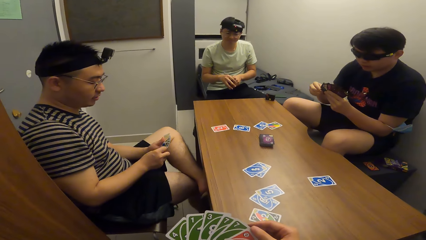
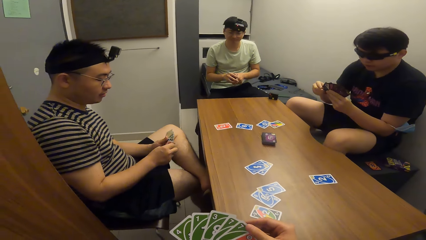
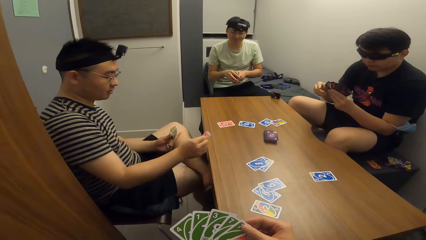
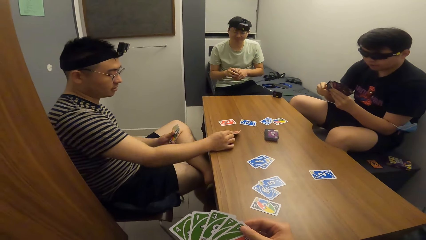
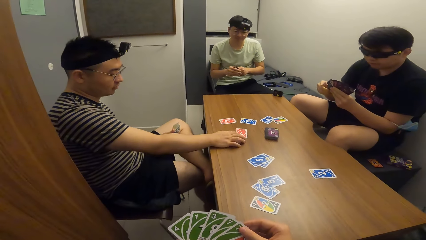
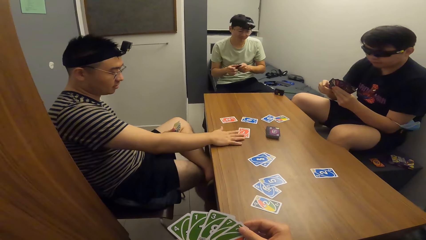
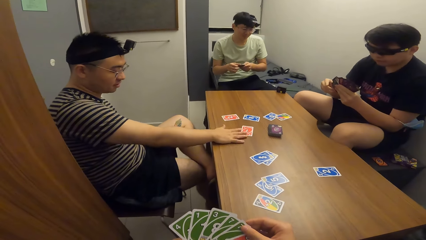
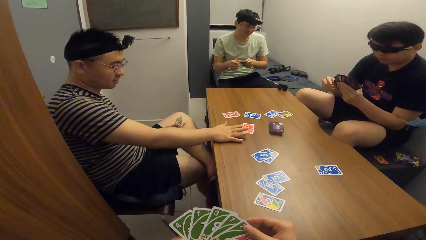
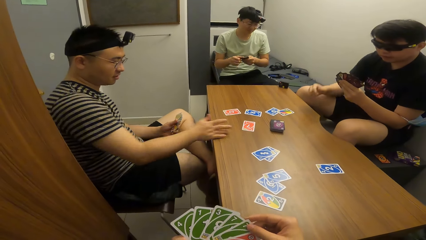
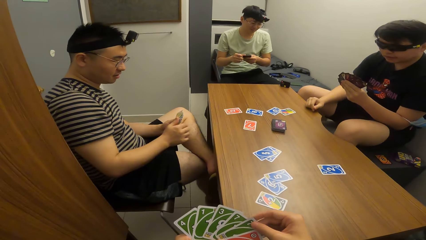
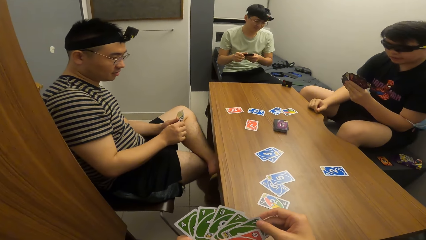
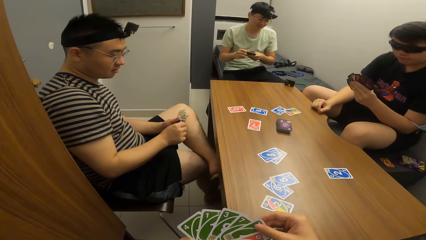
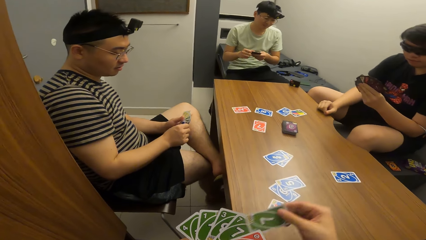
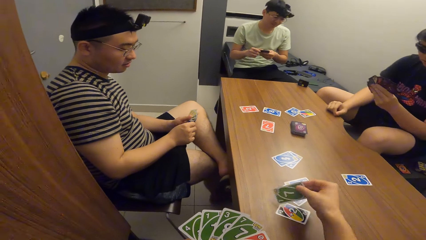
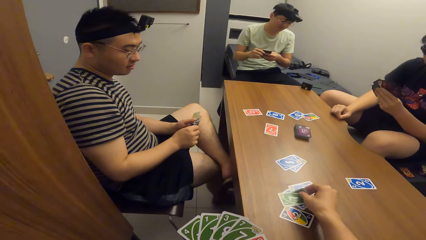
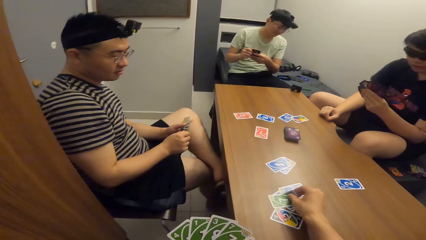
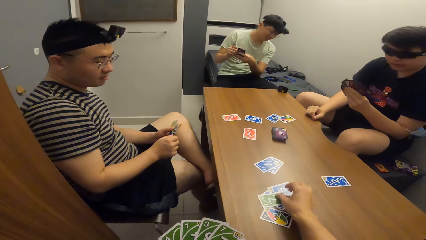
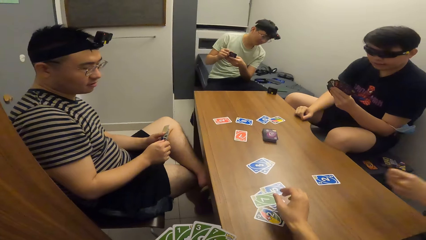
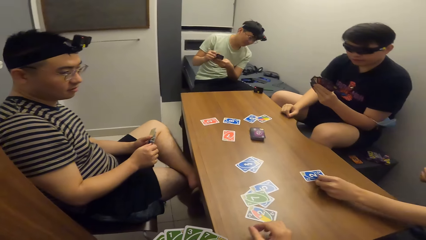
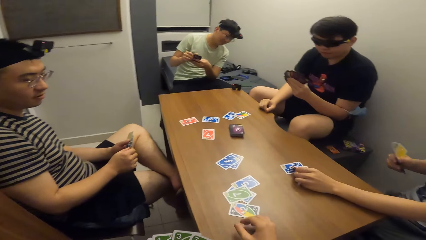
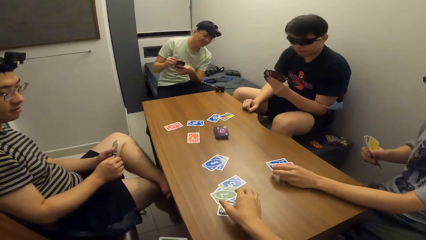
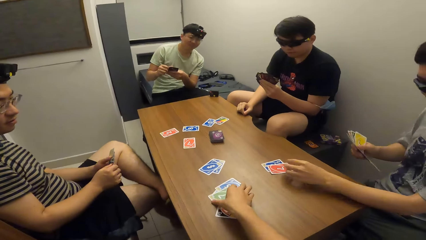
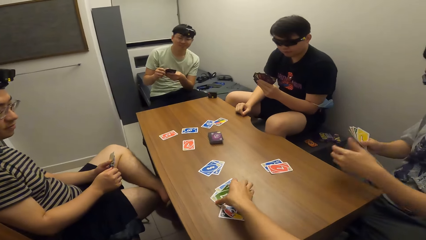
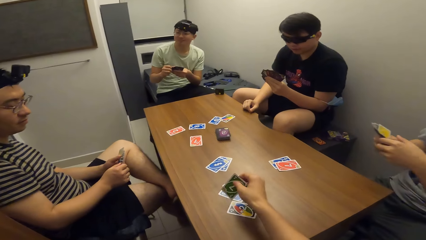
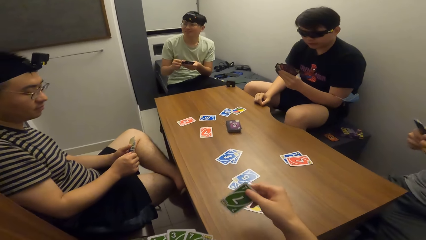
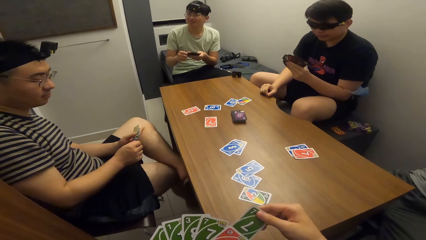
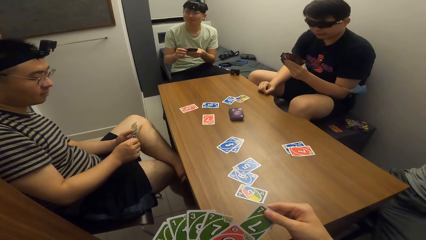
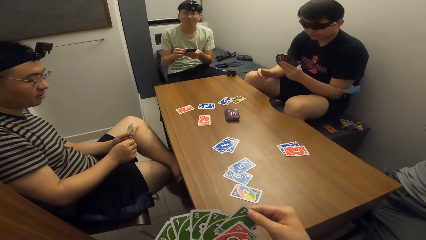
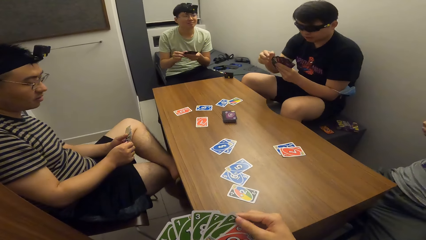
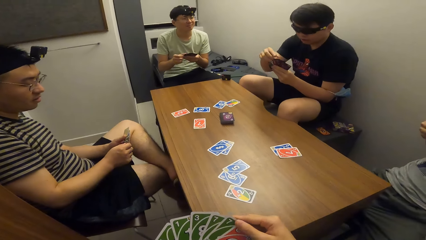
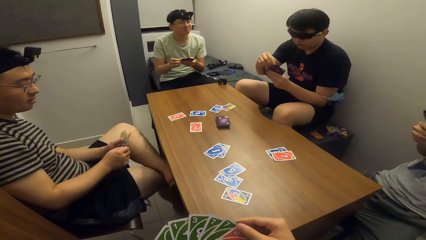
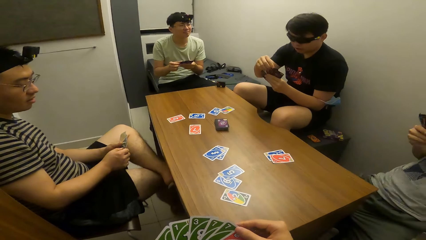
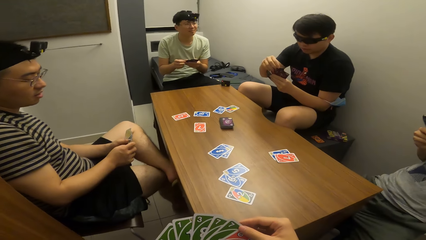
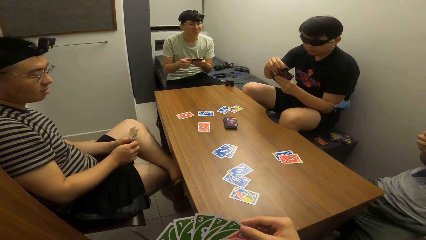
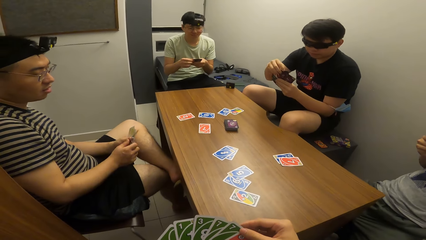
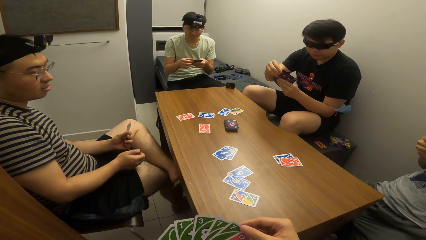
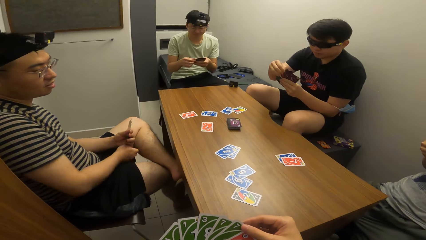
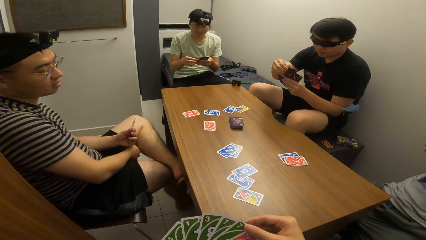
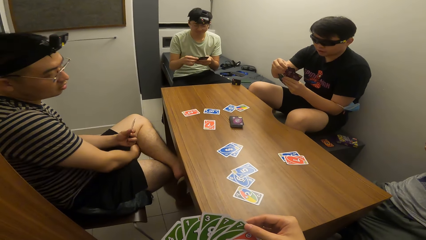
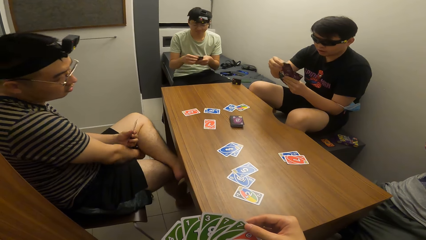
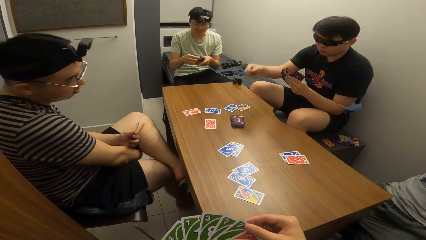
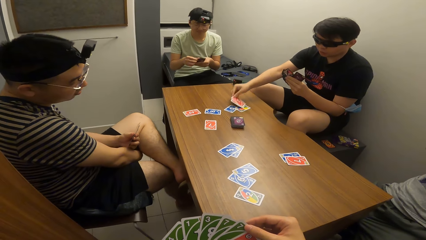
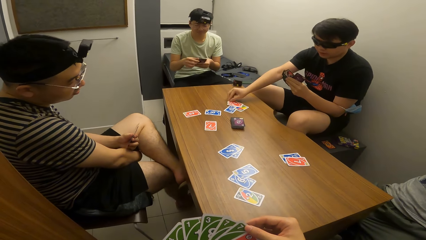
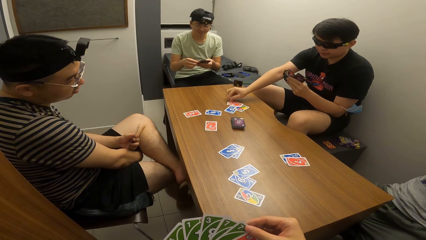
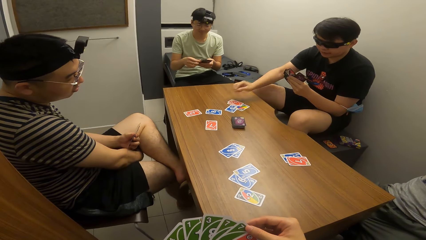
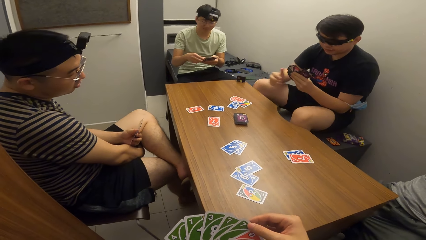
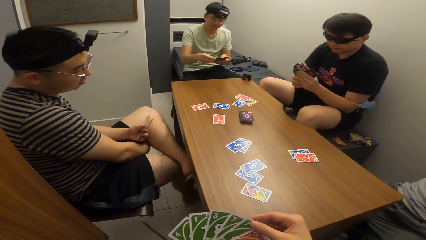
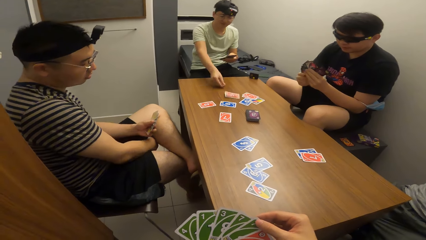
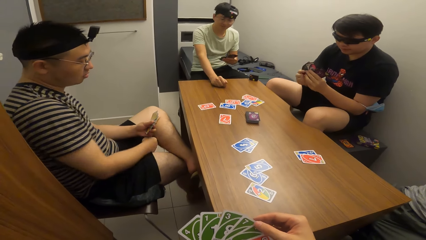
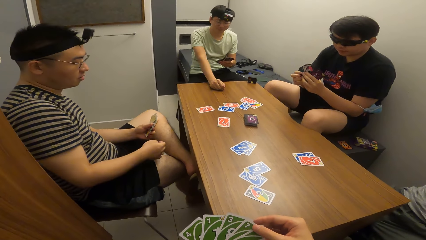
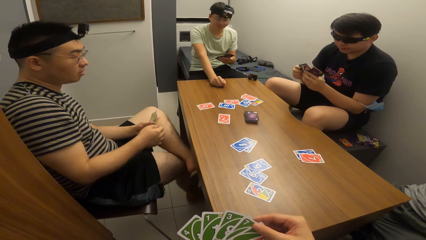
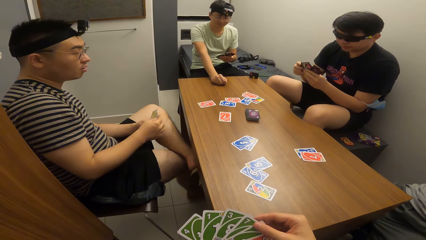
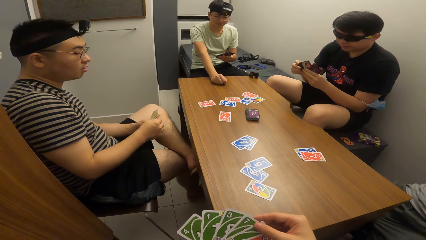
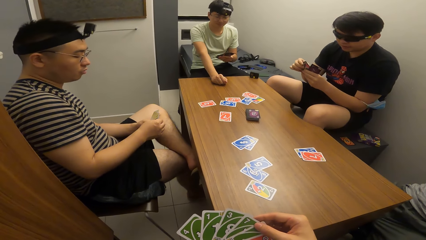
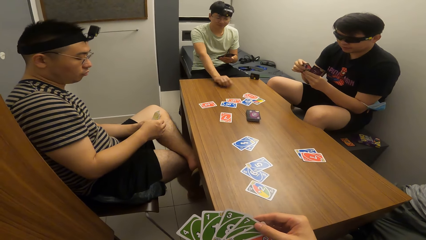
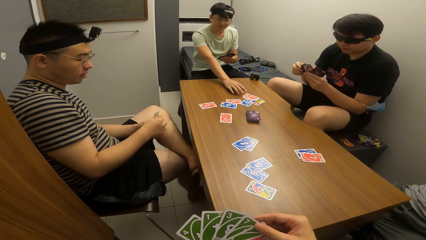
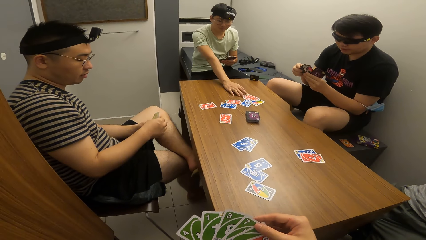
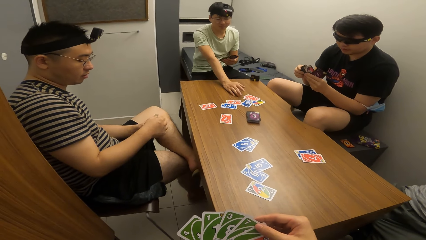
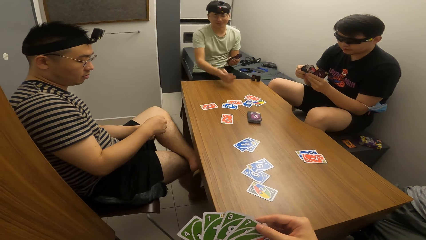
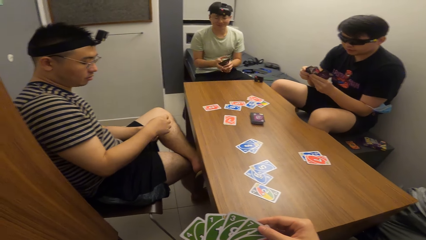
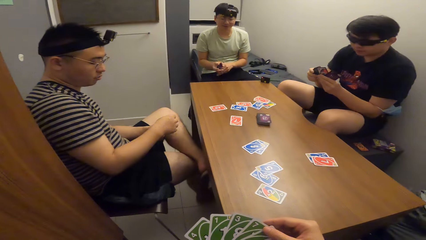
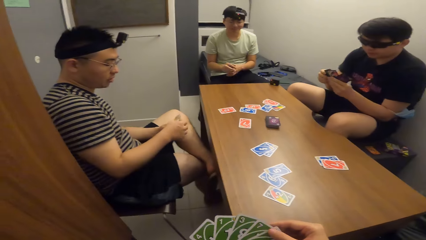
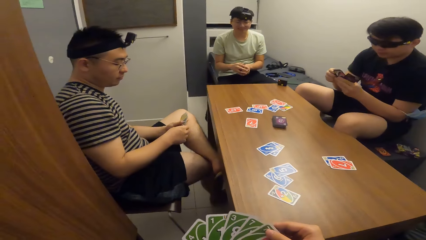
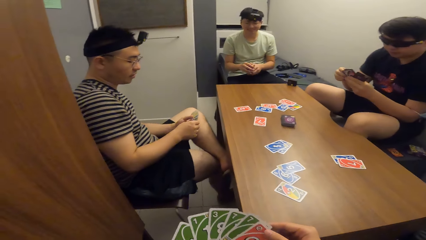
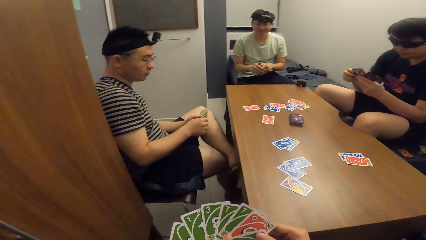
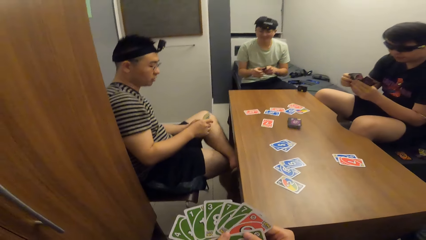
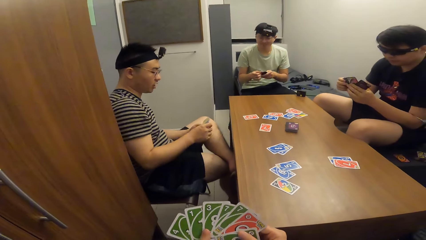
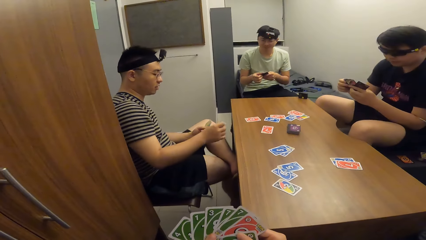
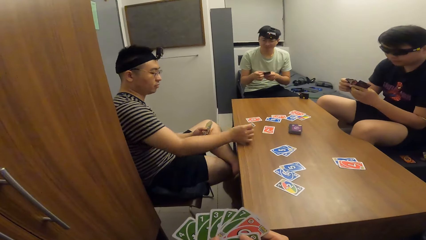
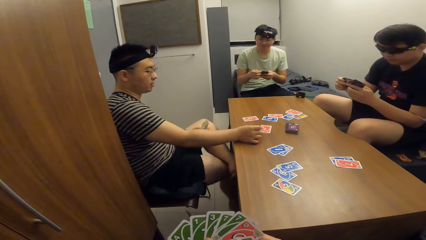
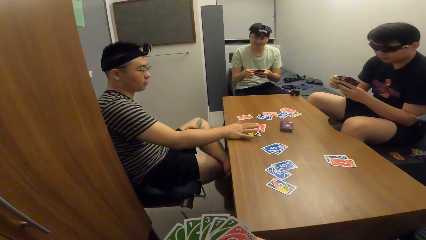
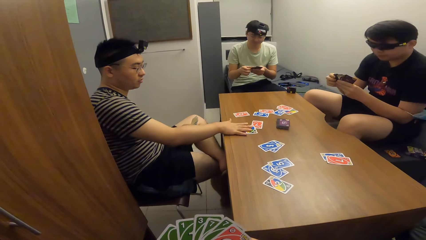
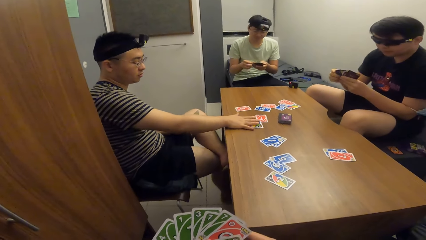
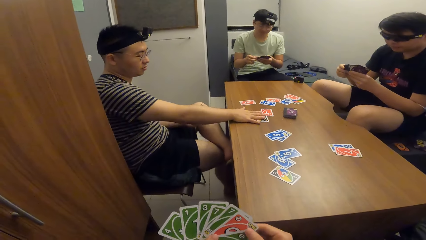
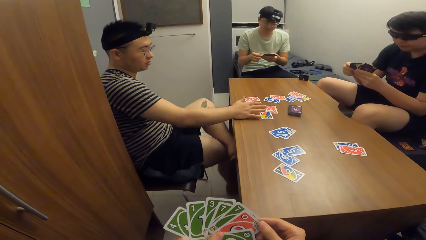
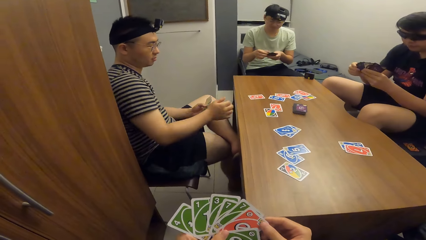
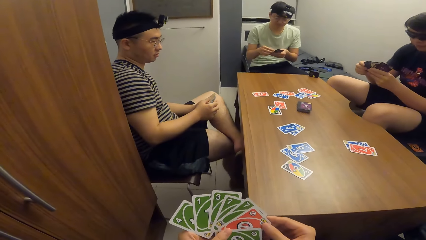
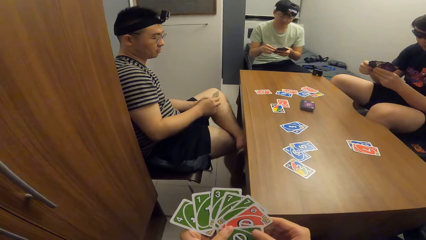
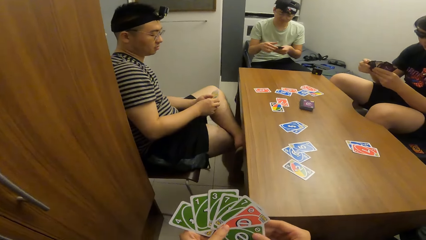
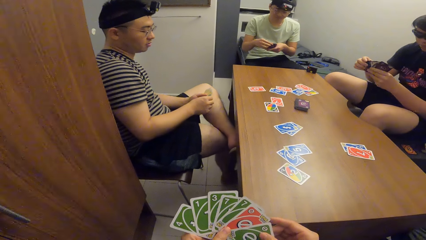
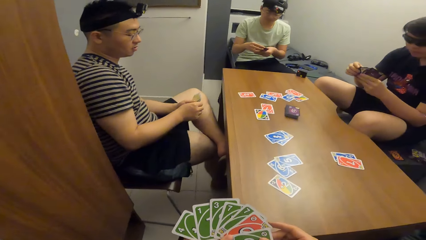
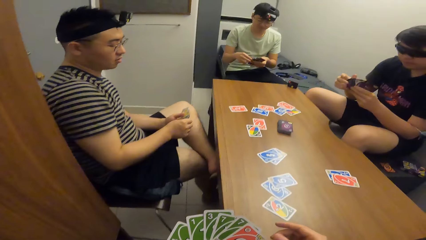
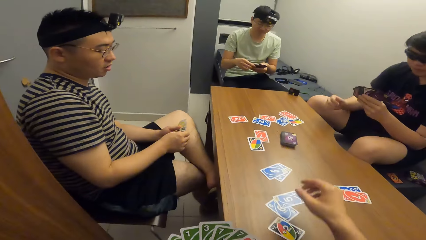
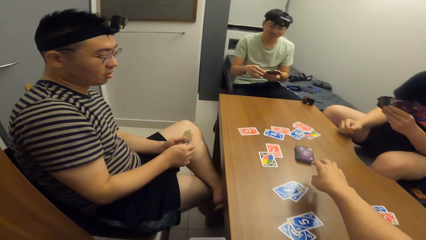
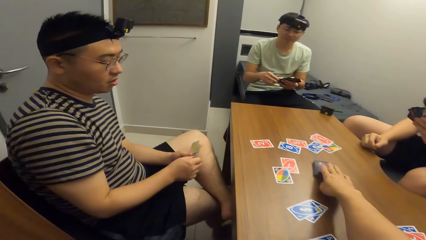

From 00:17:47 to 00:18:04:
A man plays a card on the table with his right hand. The camera wearer plays a card on the table with his right hand. Another man plays a card on the table with his left hand. The camera wearer picks the card on the table with his right hand. A third man plays a card on the table with his right hand. A fourth man plays a card on the table with his right hand. The first man plays a card on the table with his right hand. The second man puts a card on the table.
